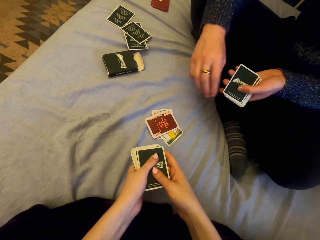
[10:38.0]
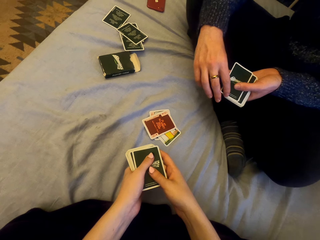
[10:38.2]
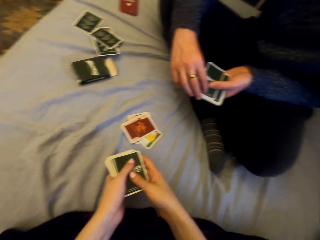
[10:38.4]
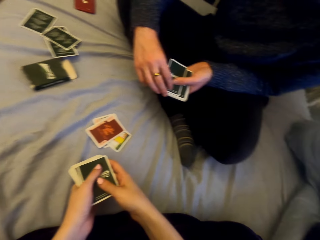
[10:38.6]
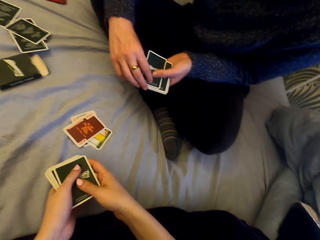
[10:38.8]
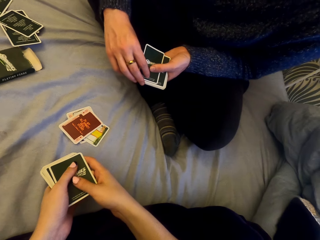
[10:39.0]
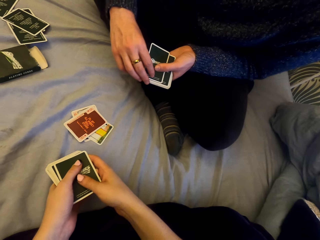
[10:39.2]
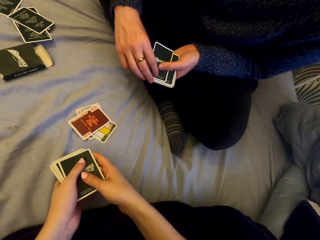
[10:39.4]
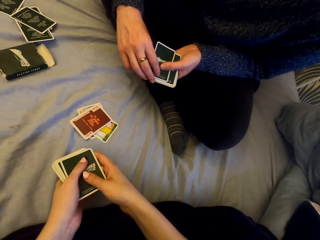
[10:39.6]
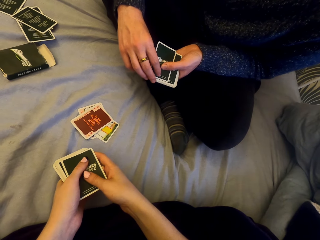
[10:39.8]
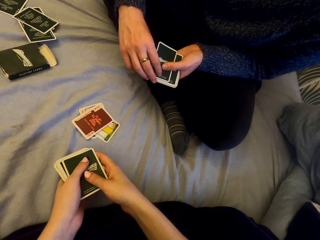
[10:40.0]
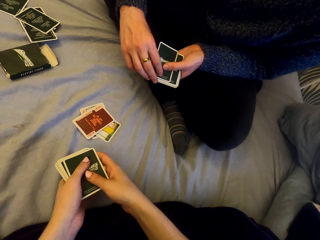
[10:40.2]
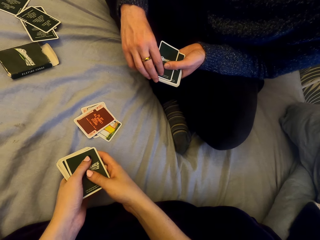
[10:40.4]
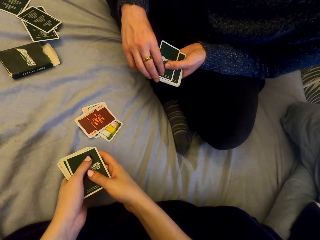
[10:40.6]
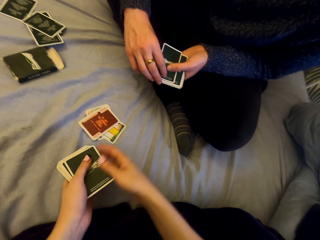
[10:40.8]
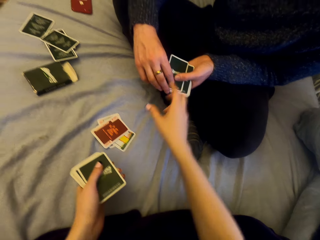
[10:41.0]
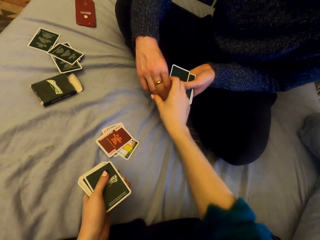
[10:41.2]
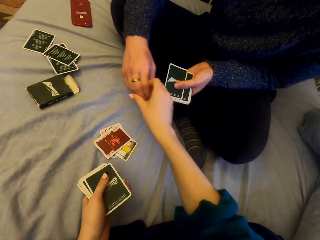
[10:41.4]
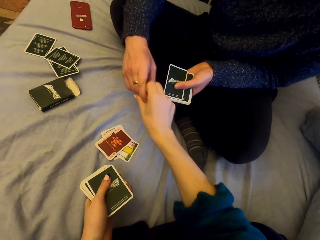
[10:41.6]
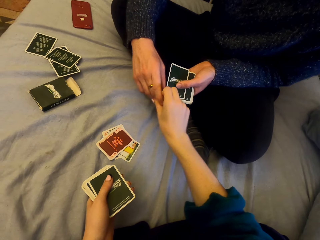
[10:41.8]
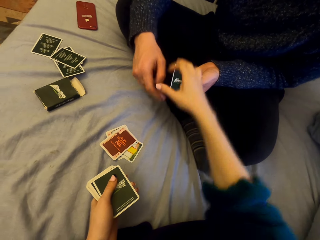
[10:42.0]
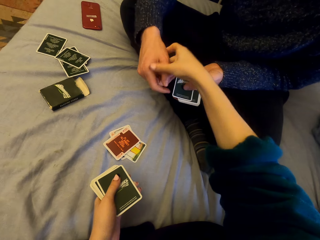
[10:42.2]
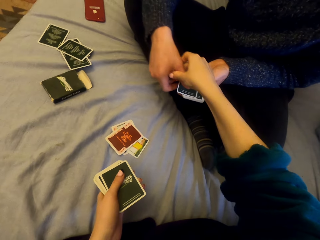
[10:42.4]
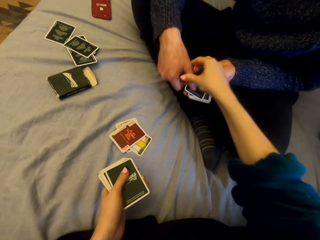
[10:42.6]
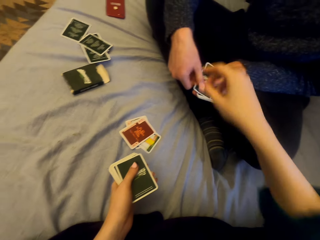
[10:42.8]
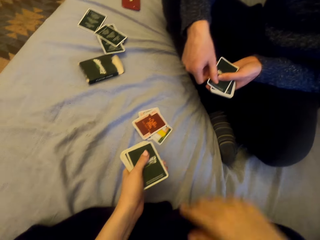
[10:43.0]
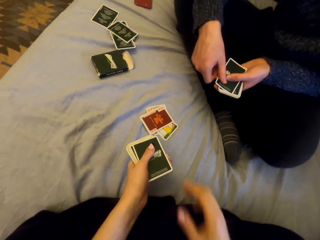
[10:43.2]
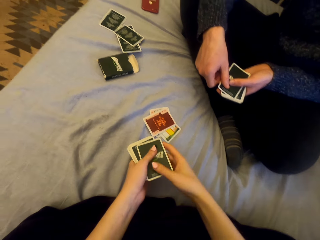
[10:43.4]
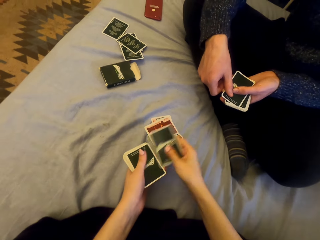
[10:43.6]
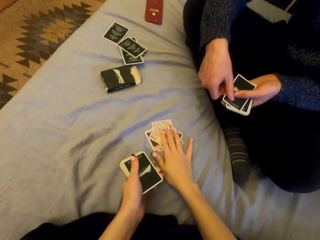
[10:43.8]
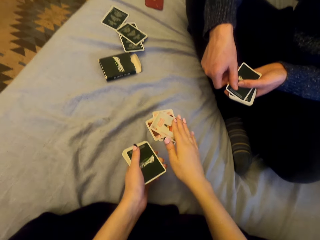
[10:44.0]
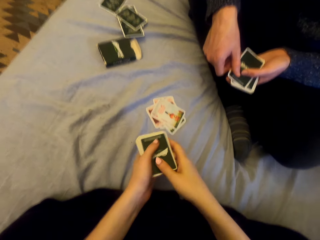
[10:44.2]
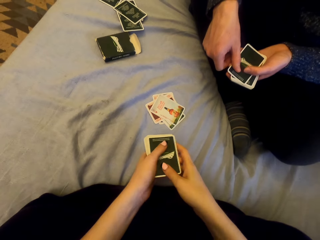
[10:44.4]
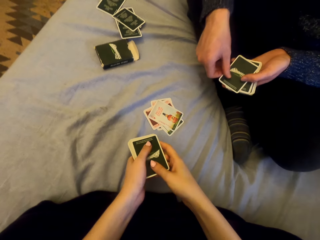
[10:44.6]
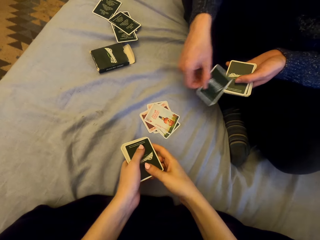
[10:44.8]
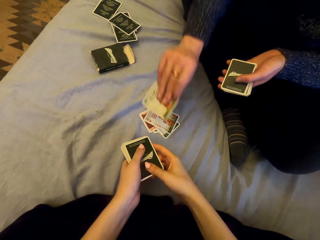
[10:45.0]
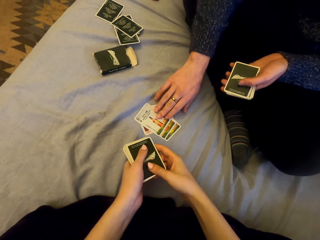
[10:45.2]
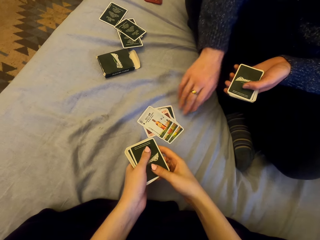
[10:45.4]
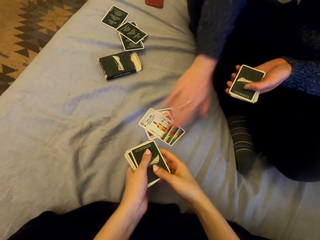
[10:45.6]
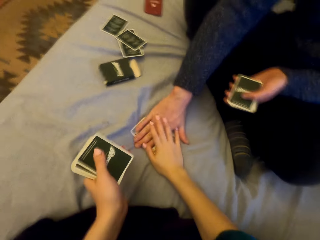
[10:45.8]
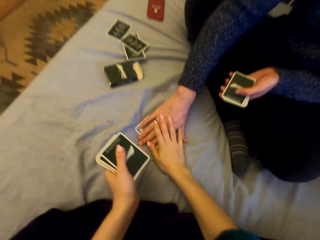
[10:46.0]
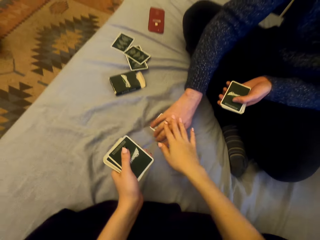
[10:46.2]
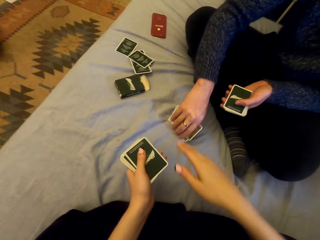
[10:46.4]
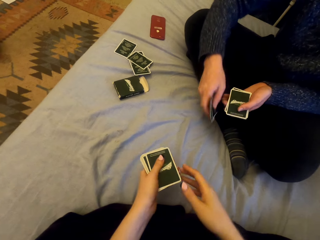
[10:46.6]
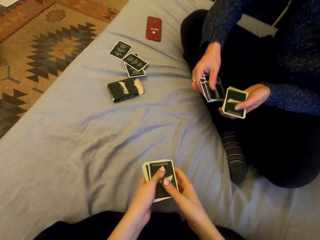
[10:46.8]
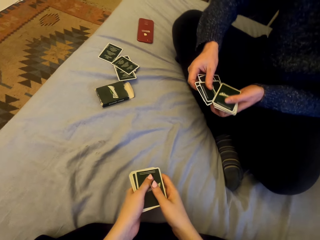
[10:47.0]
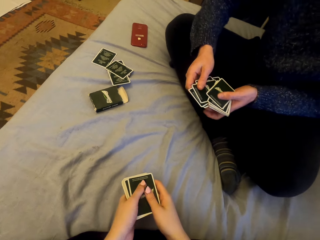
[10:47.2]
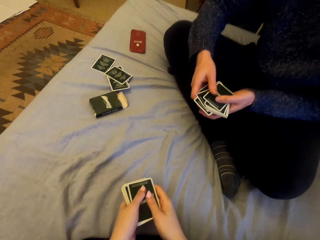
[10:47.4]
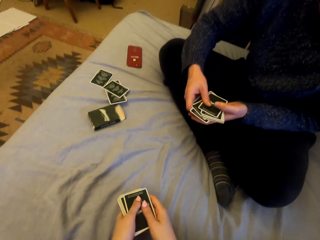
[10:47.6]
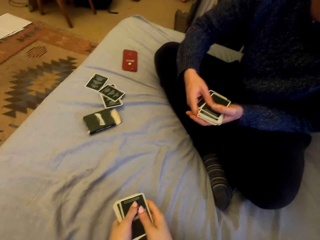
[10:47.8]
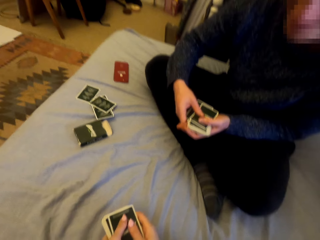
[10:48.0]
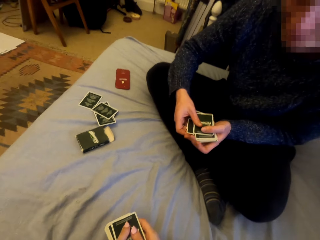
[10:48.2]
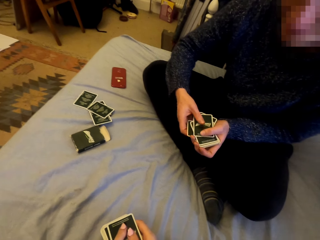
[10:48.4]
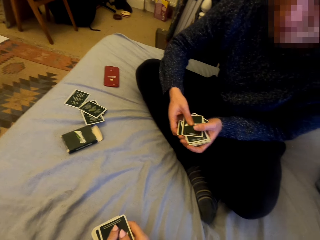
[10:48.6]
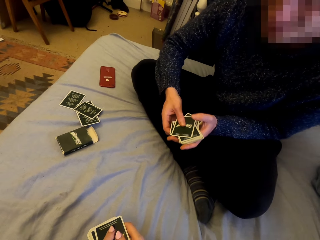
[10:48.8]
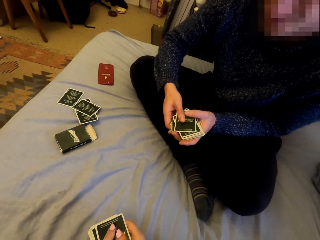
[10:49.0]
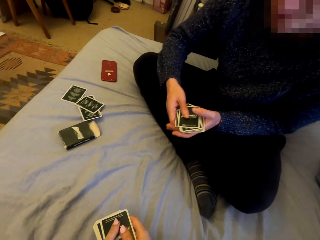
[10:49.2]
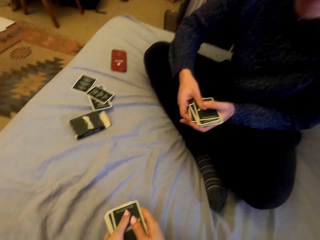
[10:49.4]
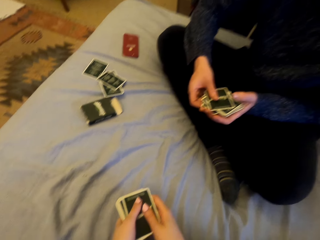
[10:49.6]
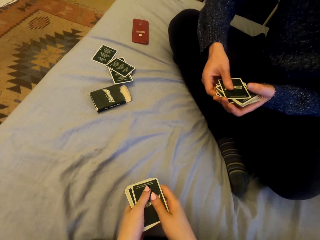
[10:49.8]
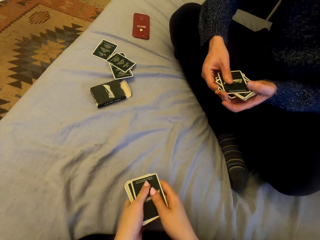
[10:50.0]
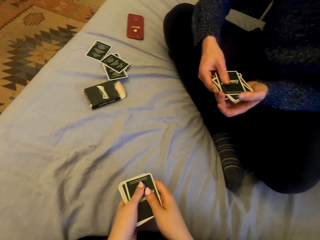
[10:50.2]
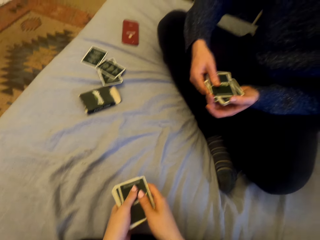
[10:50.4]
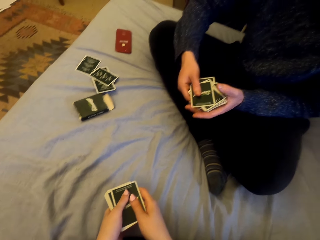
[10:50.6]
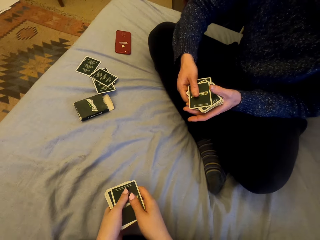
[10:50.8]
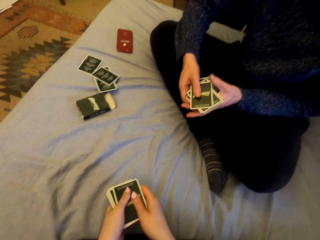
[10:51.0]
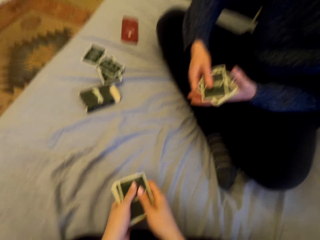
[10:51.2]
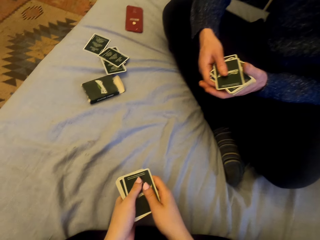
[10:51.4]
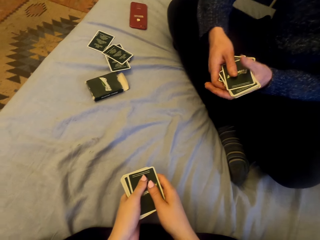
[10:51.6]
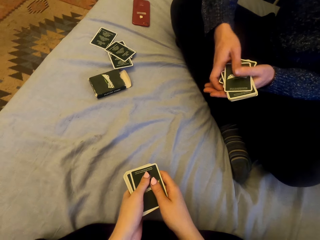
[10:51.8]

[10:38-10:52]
A man puts the card down. The camera wearer touches the man and puts the card down. The man puts the card down, touches the cards and picks the cards.

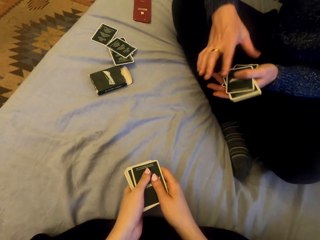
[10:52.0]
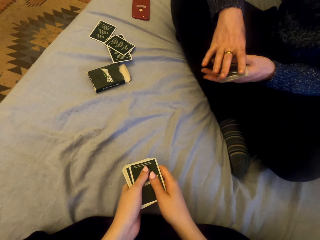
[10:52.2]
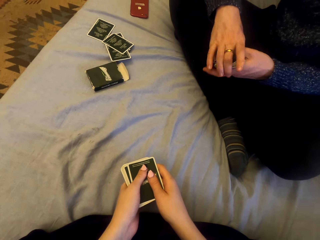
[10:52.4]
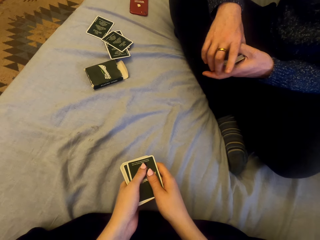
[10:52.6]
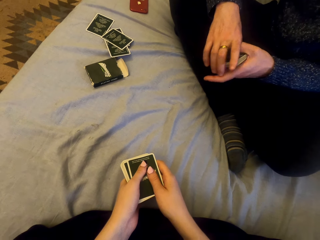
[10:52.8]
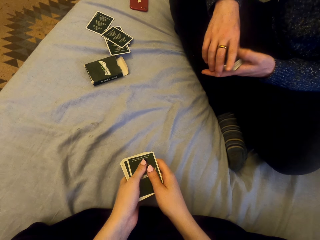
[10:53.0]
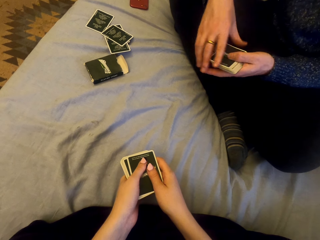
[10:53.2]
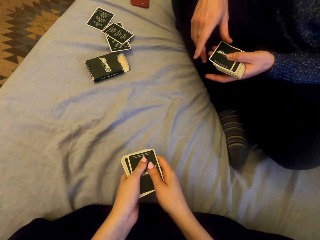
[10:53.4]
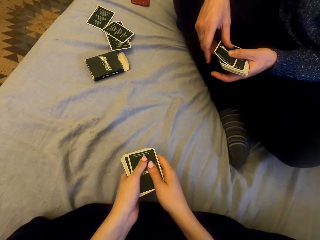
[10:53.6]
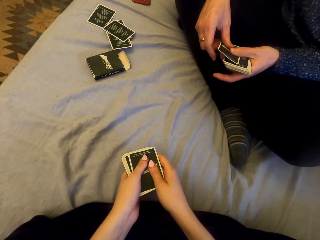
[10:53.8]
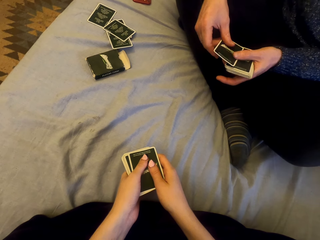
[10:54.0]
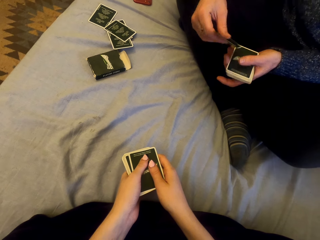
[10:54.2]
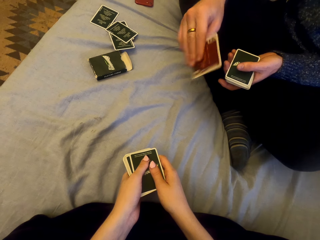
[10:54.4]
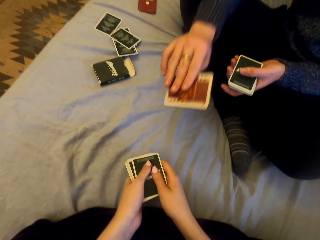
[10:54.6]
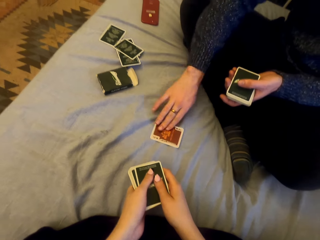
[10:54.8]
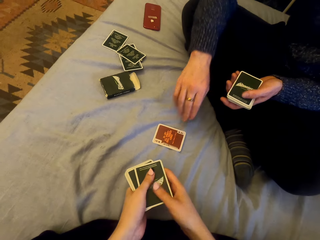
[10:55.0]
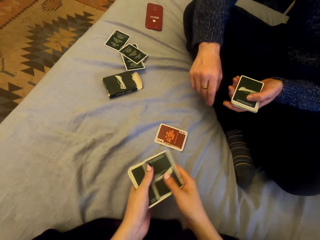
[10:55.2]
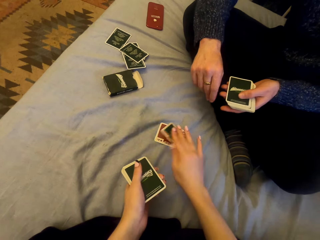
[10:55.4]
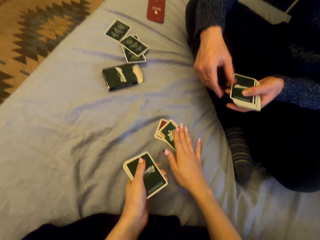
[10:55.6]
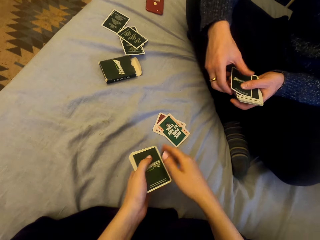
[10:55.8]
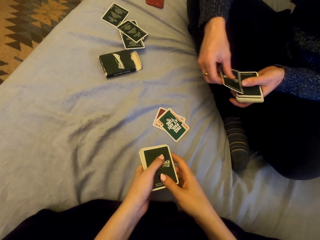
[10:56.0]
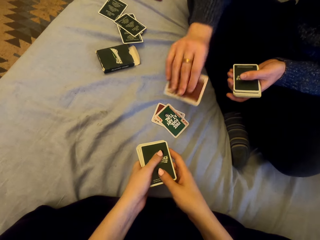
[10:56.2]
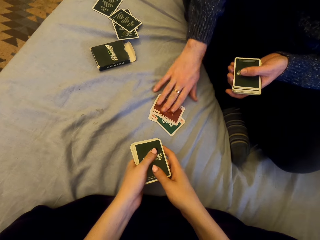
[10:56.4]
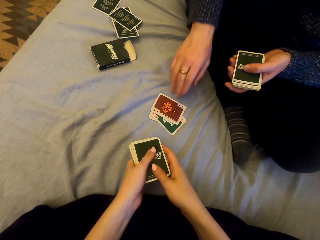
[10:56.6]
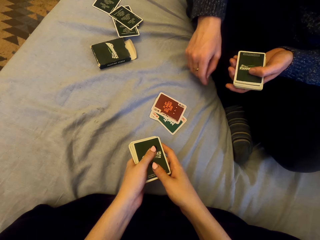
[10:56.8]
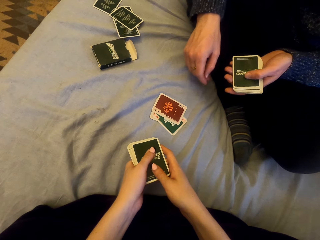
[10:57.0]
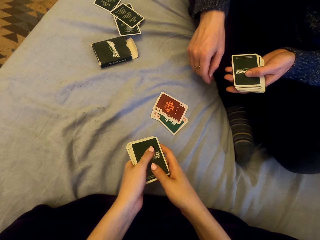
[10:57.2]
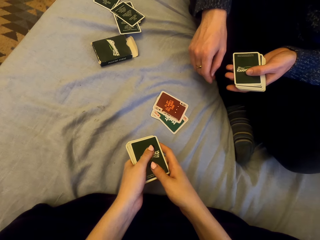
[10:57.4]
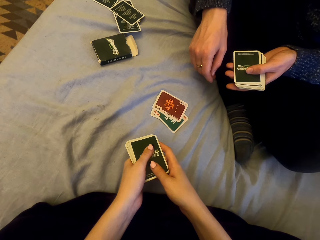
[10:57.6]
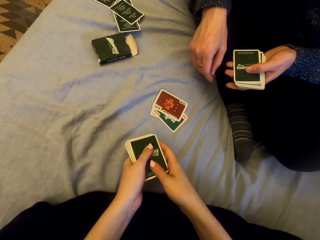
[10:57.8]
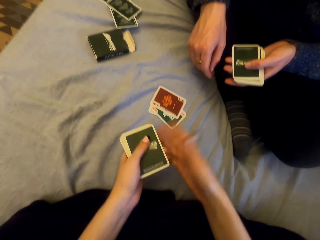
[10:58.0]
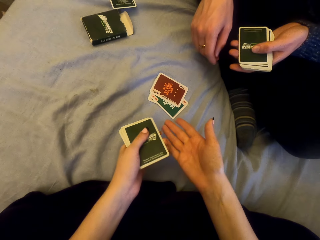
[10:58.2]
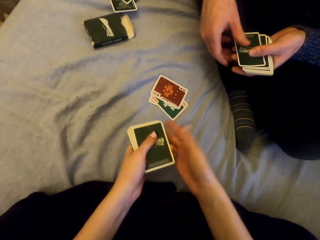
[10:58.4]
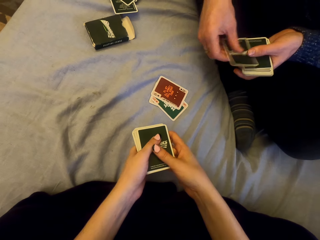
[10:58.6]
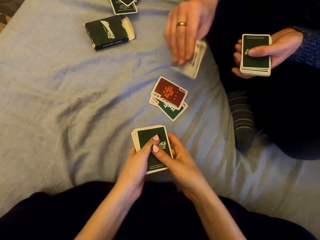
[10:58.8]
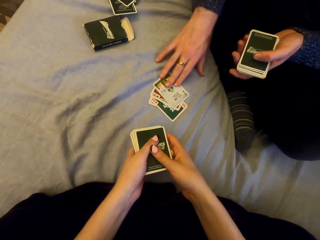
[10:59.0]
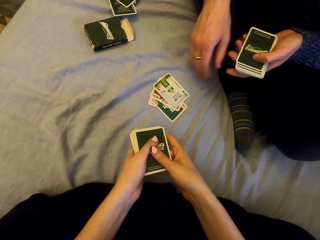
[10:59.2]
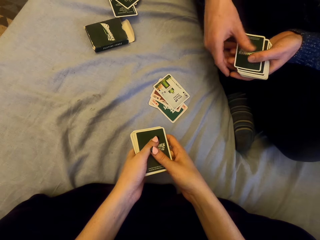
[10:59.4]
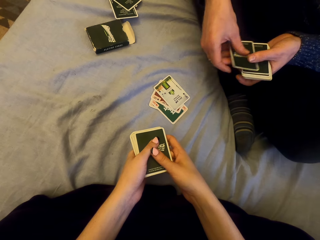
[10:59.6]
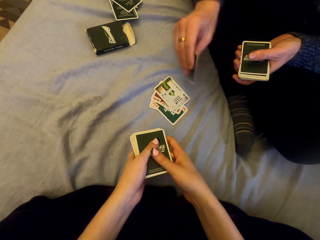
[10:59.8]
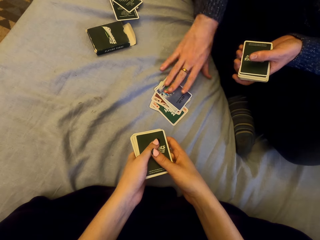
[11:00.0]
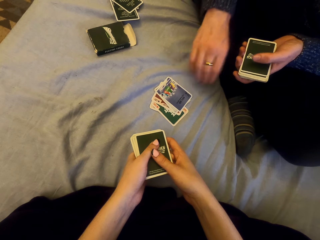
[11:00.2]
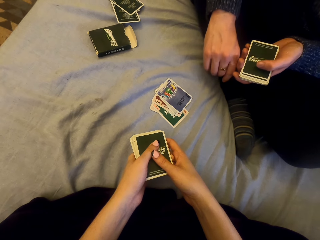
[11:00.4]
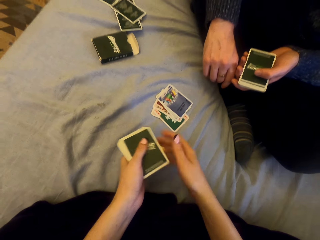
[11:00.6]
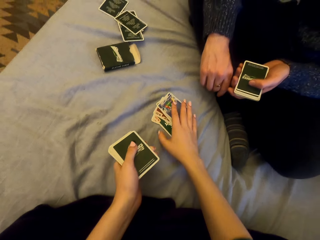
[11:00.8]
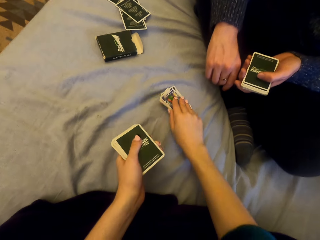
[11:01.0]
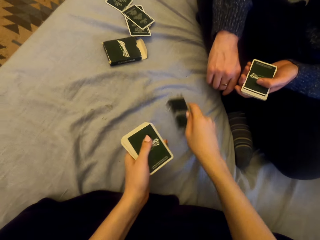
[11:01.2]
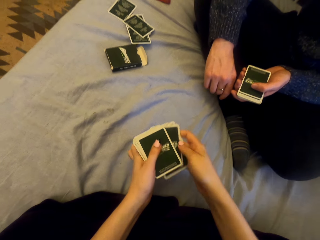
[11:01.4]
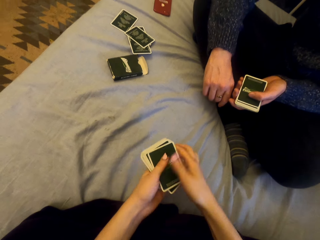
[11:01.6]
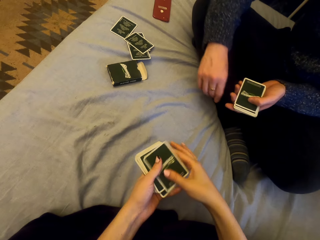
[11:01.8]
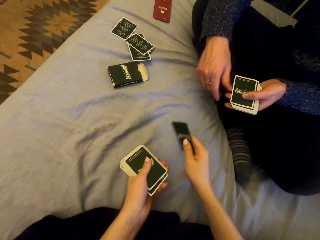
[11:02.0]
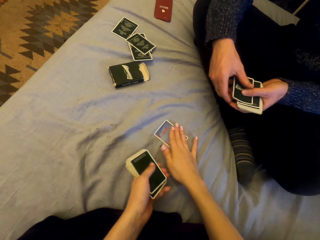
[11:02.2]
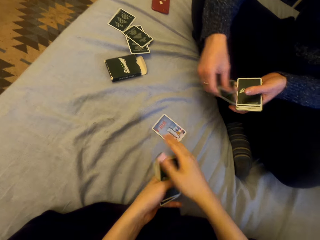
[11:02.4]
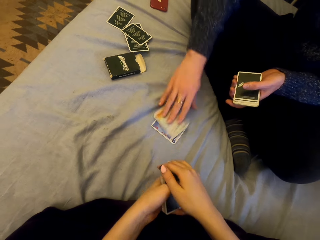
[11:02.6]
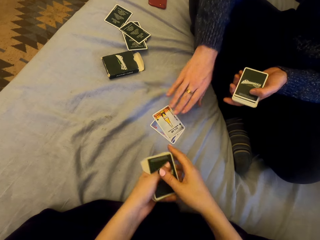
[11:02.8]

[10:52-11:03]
A man plays cards with the camera wearer and puts the card down. The camera wearer puts the card down. The man puts the card down repeatedly. The camera wearer picks the cards and puts the card down.
